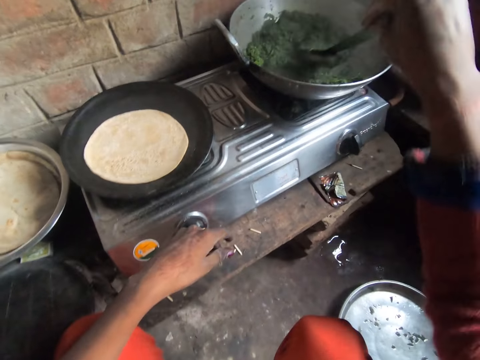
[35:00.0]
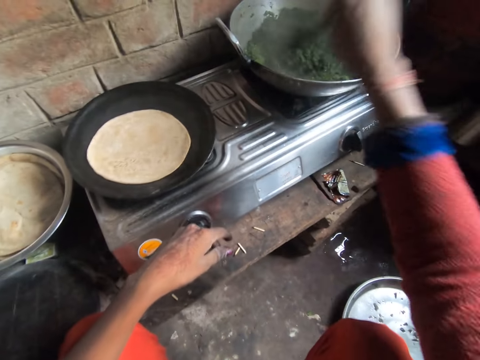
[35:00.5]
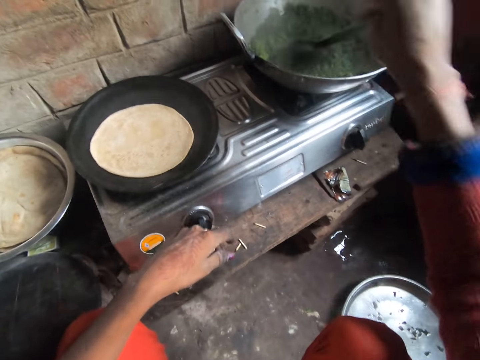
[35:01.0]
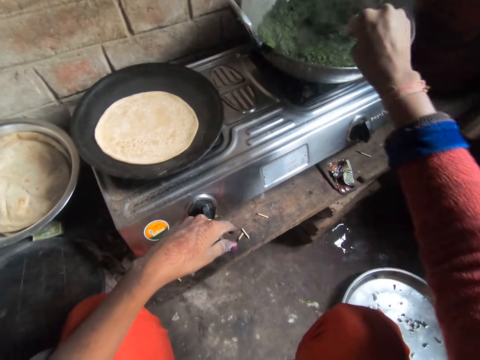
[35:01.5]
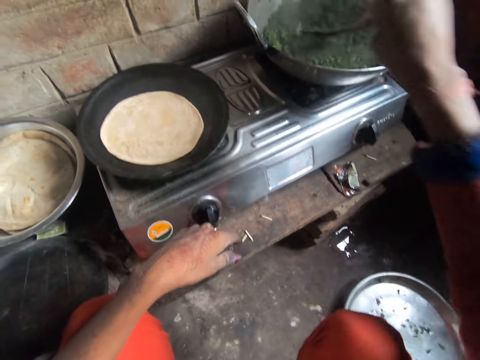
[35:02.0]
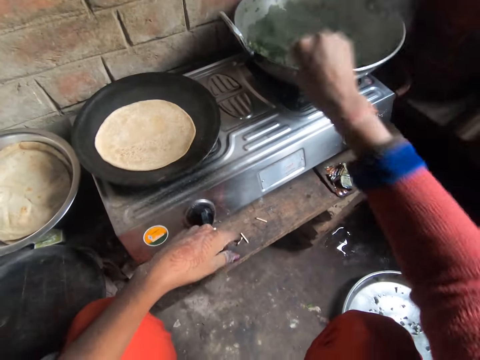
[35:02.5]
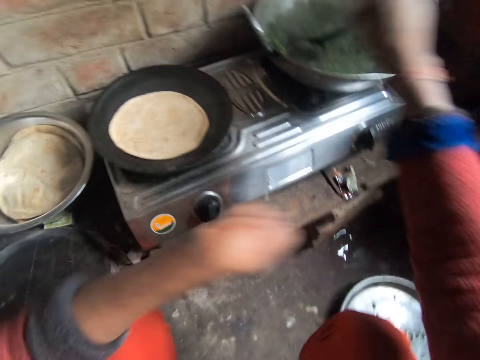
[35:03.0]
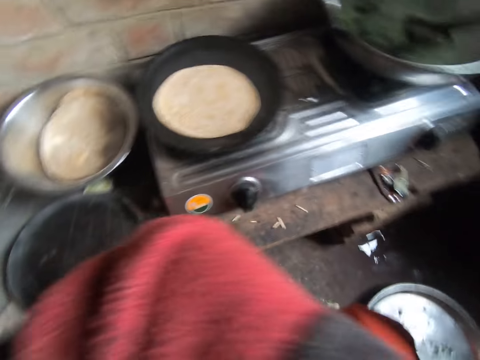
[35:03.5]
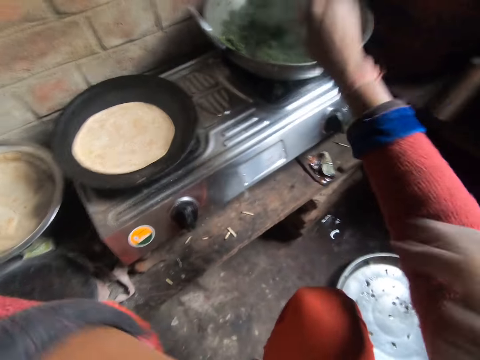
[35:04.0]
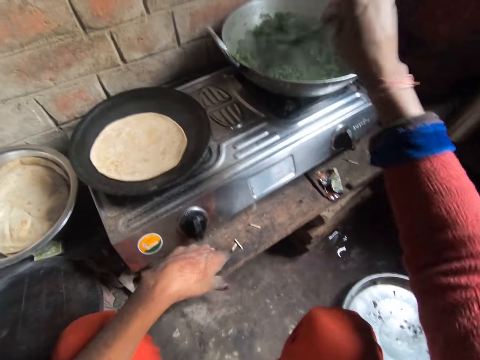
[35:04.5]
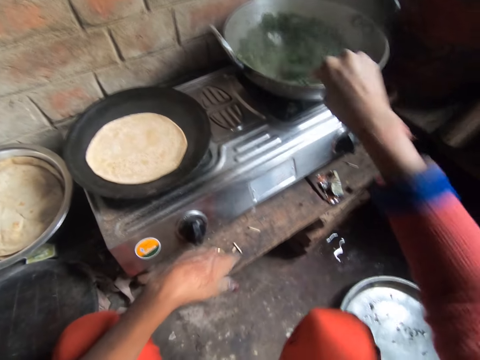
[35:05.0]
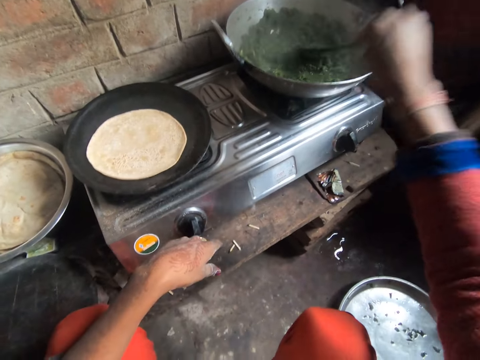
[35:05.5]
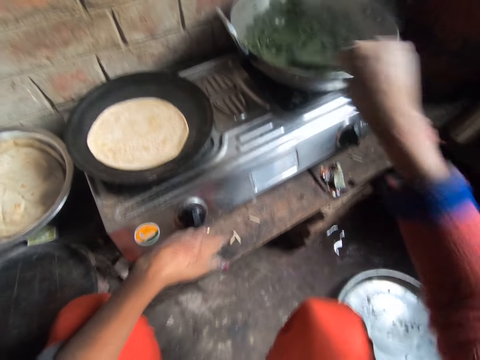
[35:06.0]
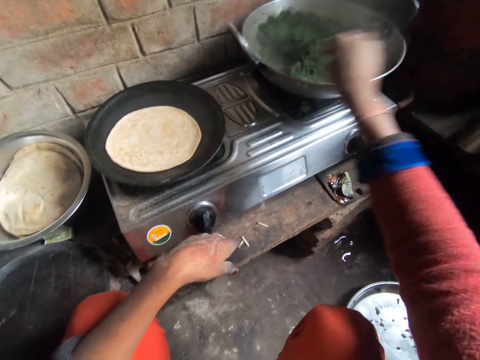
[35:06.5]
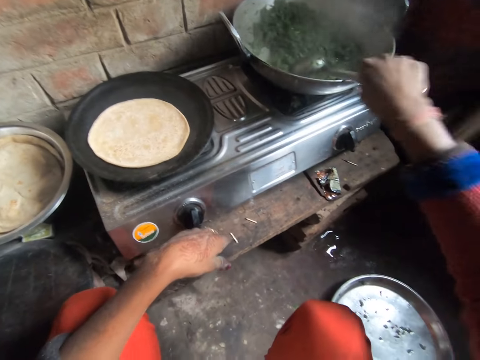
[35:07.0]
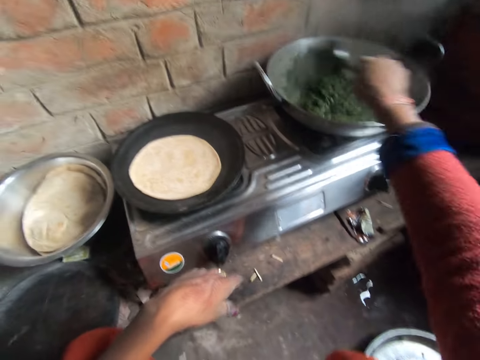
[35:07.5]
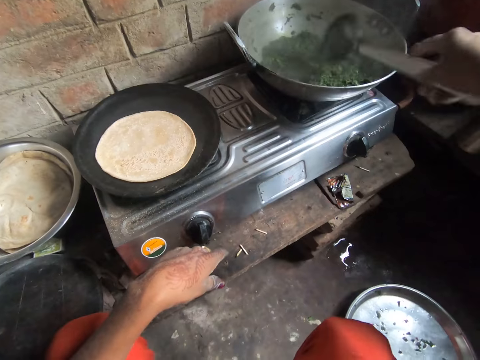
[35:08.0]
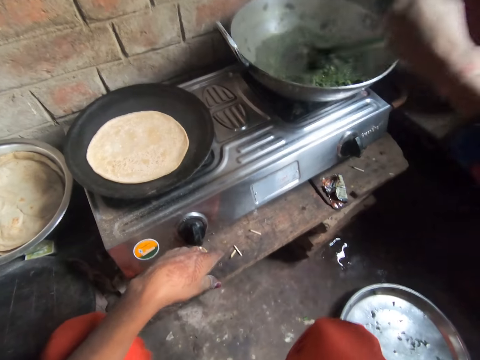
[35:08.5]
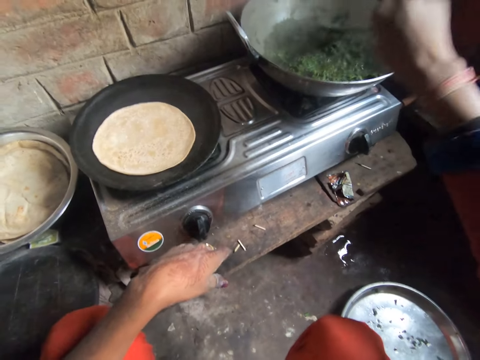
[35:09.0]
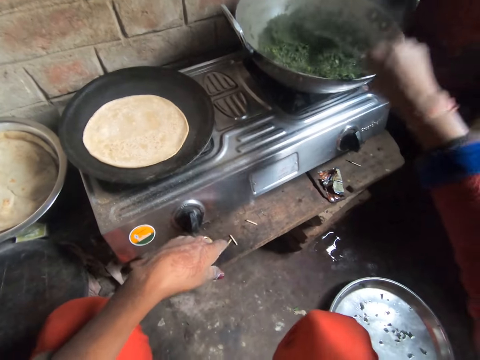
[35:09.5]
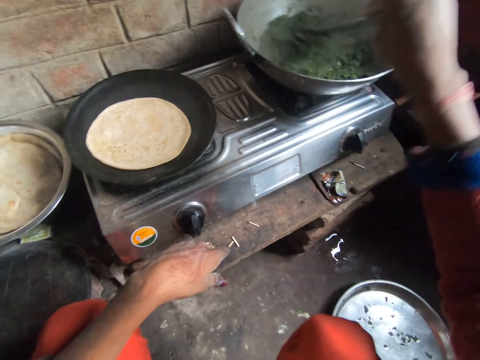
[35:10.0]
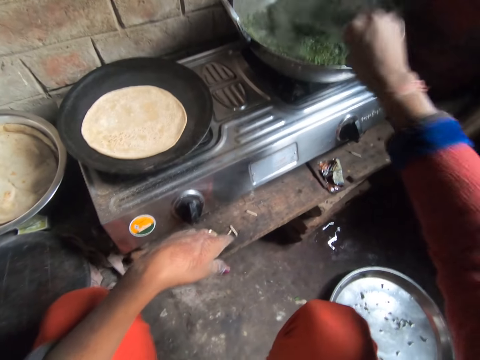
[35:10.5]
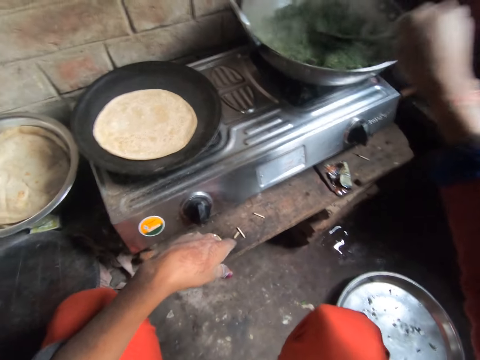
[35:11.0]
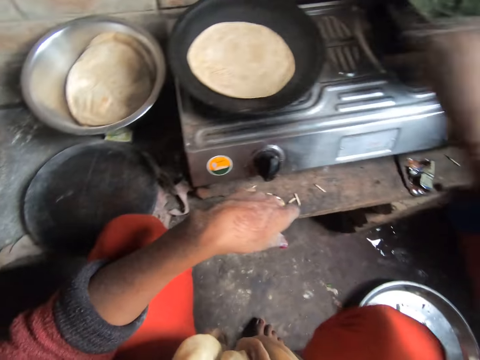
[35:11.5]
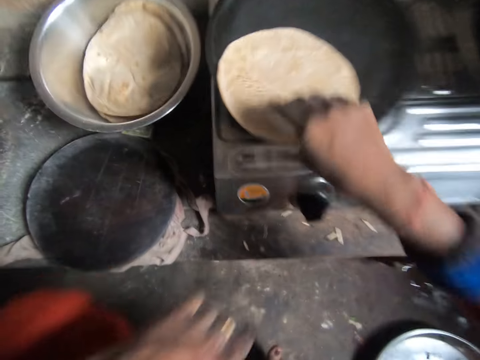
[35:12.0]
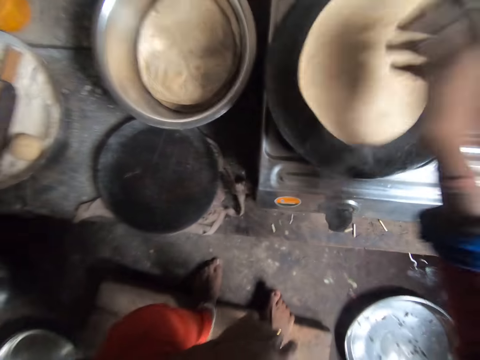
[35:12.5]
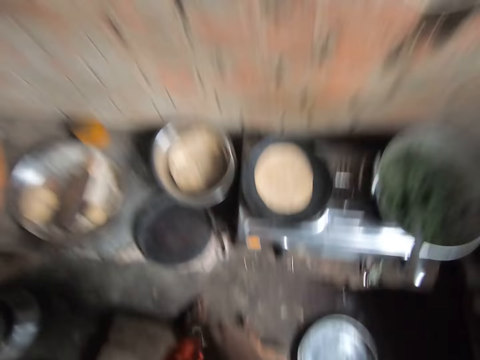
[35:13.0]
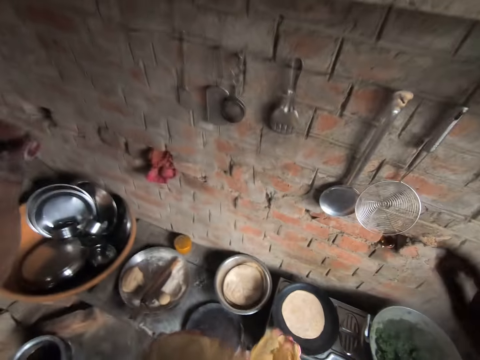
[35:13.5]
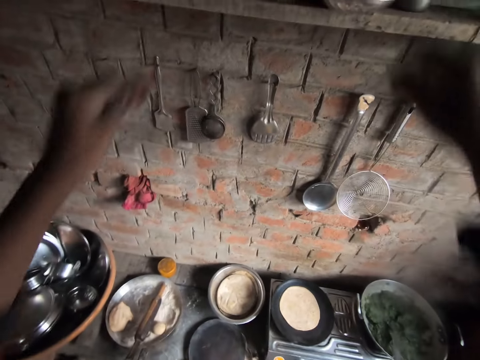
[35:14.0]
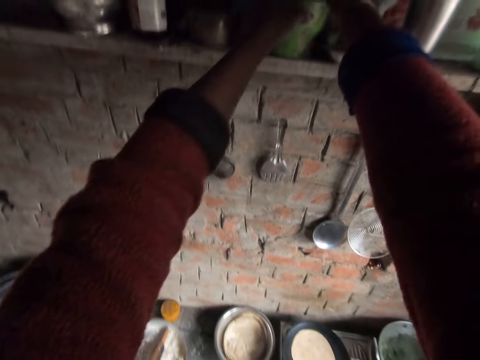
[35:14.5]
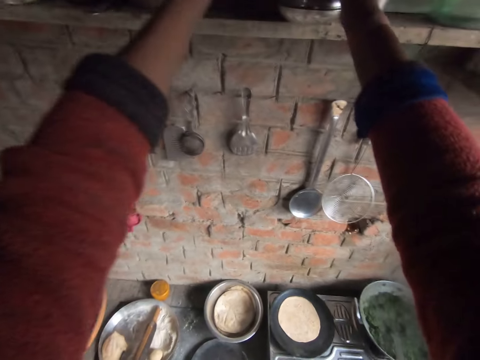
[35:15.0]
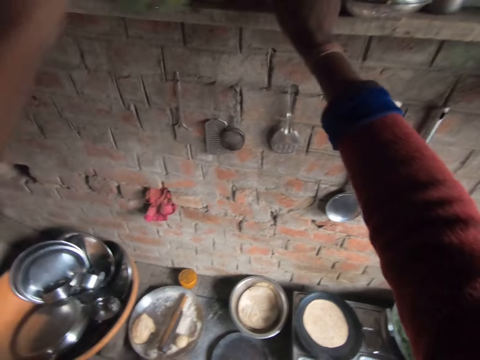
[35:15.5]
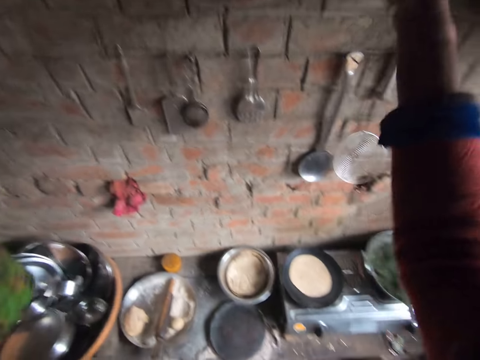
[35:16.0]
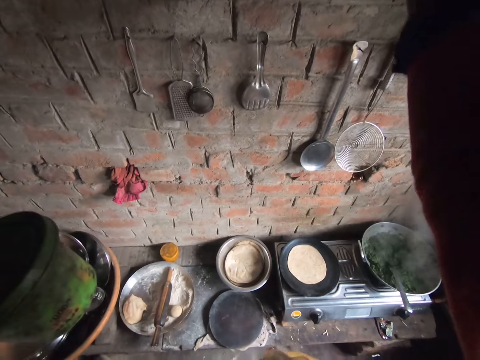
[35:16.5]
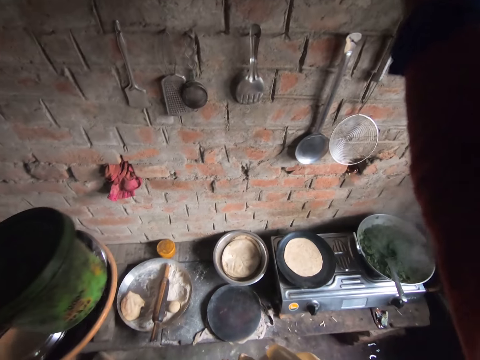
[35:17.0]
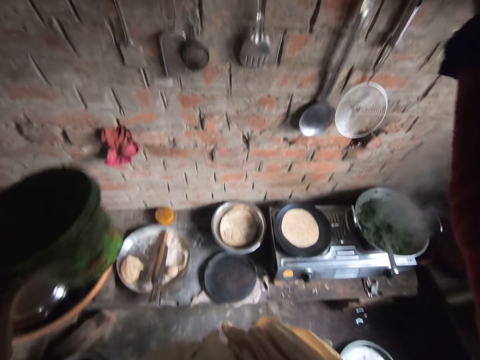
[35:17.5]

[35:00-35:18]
The camera wearer stirs the vegetable soup. He lifts his hand and puts down his hand. He turns the pancakes on the frying pan. He holds the pancake or tortilla. He stands beside the cooker. He picks up a salt container and a plate from the shelf. He holds the container.

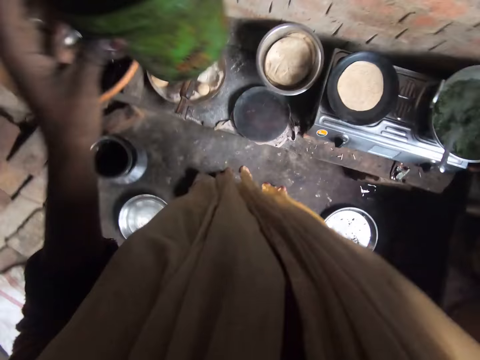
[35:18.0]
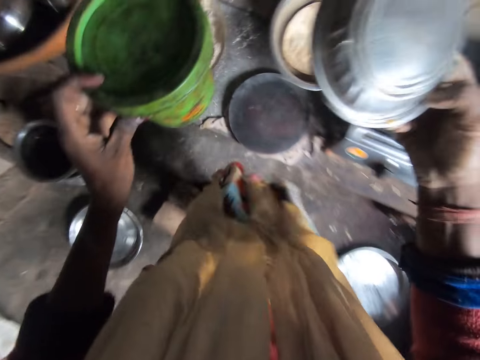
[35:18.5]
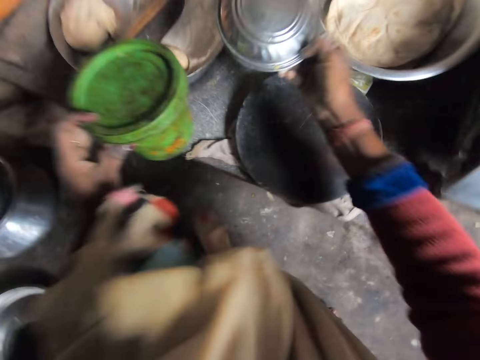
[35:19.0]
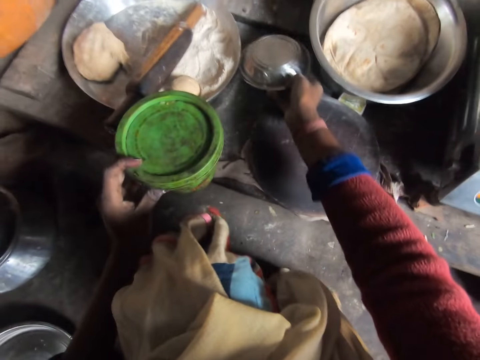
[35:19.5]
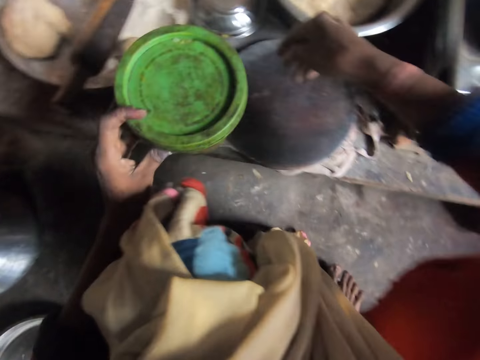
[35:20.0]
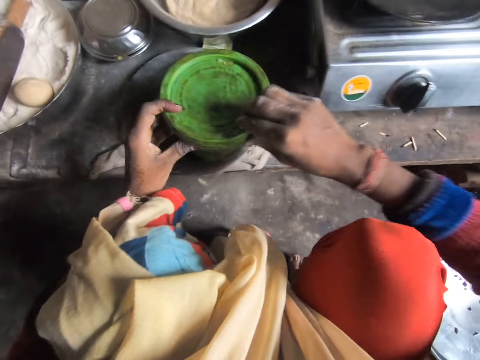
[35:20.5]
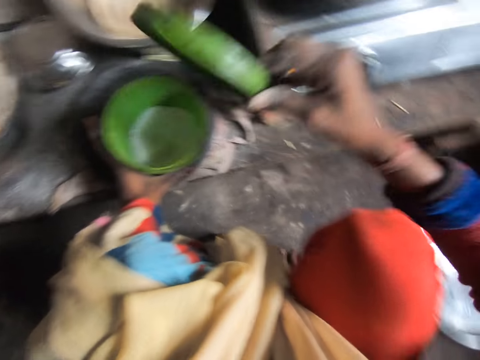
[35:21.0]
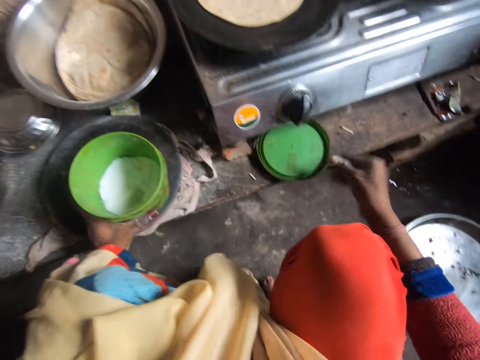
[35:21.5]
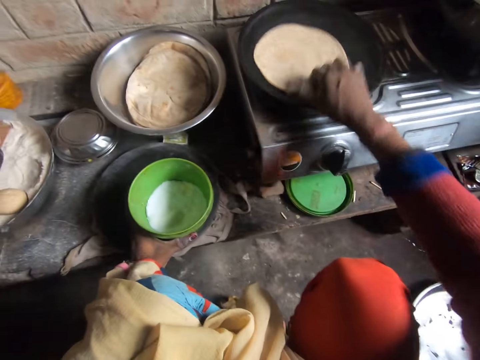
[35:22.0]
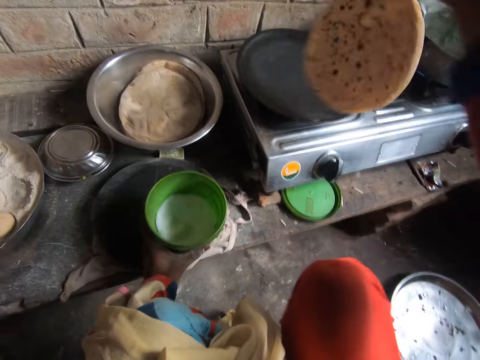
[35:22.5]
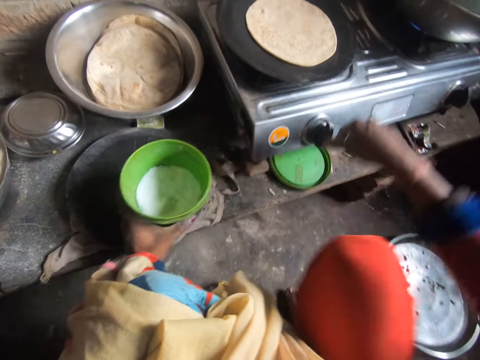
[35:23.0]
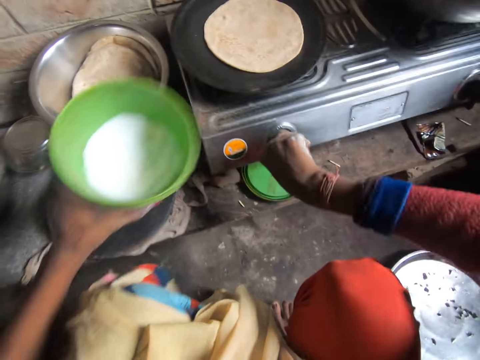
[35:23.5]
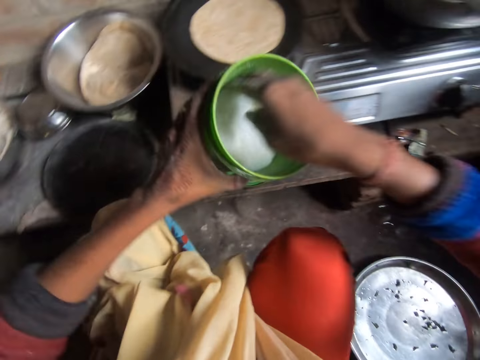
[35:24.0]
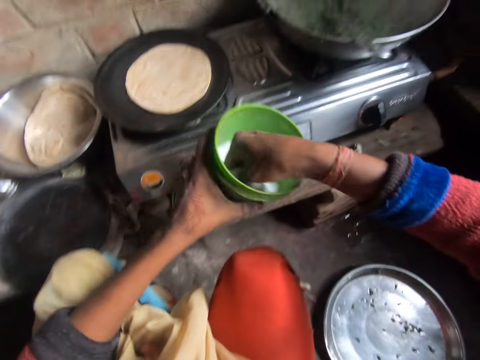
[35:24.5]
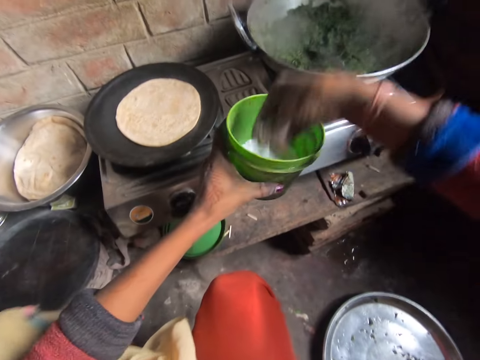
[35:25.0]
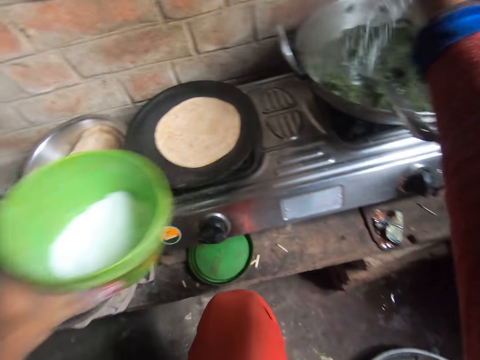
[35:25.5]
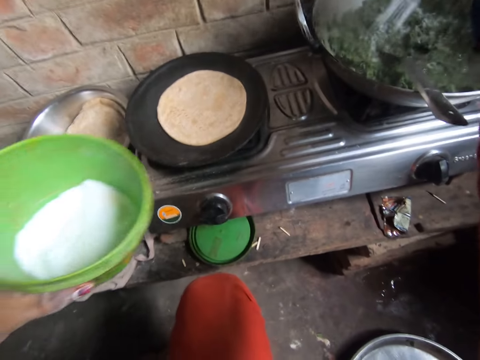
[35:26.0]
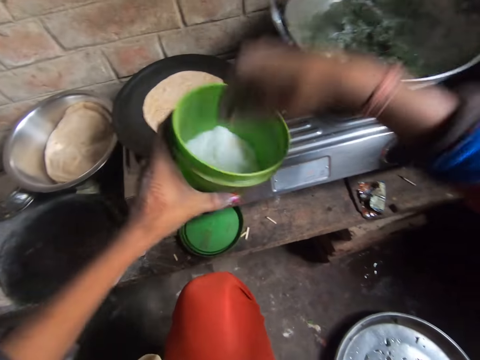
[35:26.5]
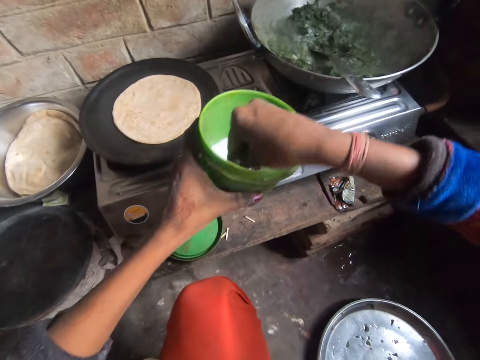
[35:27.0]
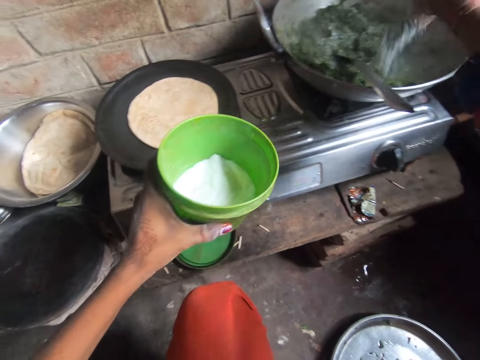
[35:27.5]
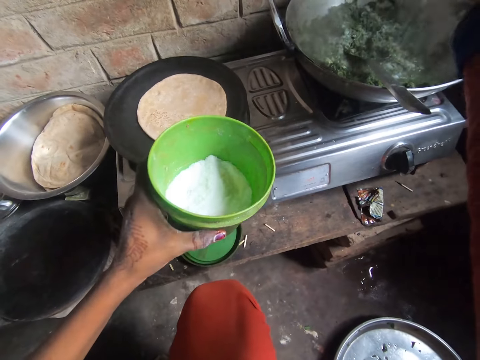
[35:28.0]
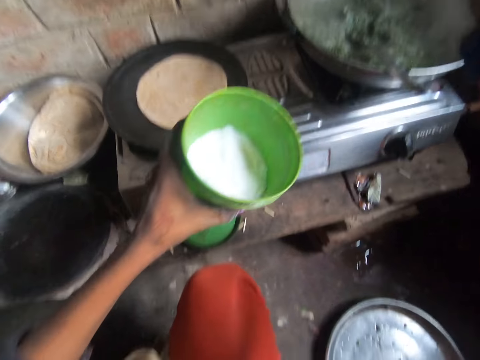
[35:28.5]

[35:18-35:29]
The camera wearer holds a bowl. They drop the plates and the salt container on the cabinet. They sit down beside the cooker. They put the bowl beside the tray. They put the container on the rolling board. They open the salt container. They drop the salt container cover on the cabinet. They turn the pancake on the frying pan. They hold the pancake or tortilla. They turn a phase of the cooker off. They lift the container. They add salt to the vegetable soup. They scoop salt from the container. They scoop salt from the container and sprinkle salt on the vegetables.
